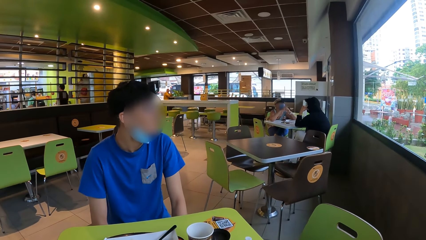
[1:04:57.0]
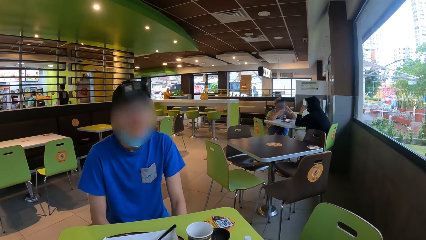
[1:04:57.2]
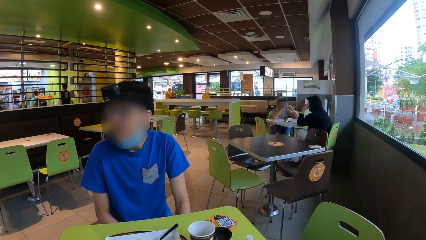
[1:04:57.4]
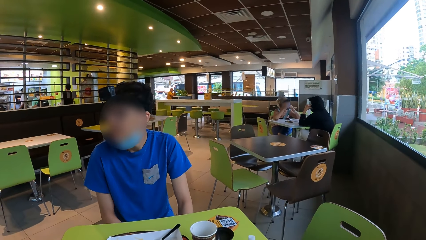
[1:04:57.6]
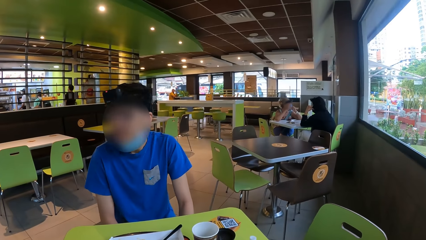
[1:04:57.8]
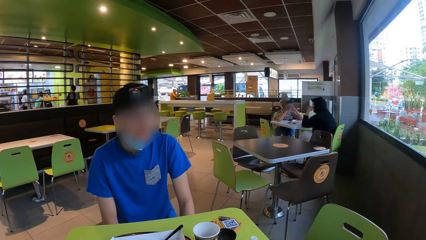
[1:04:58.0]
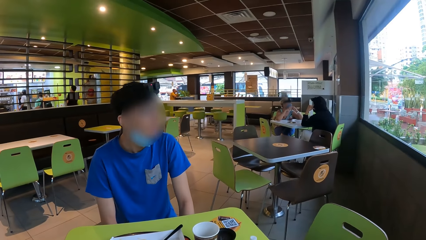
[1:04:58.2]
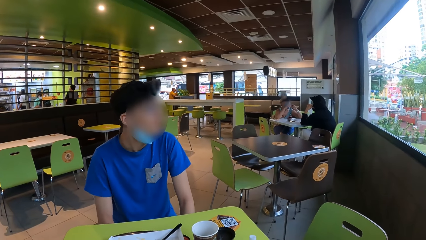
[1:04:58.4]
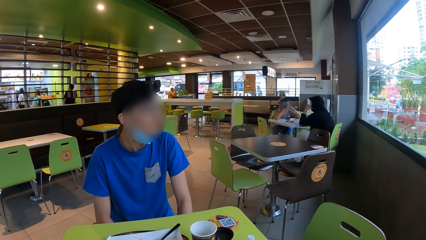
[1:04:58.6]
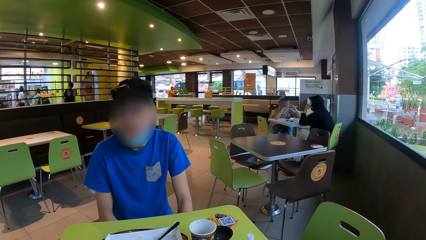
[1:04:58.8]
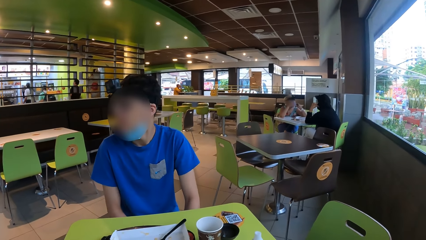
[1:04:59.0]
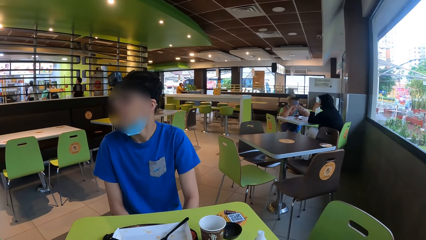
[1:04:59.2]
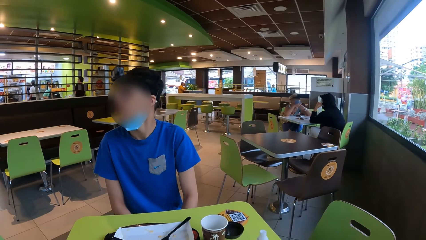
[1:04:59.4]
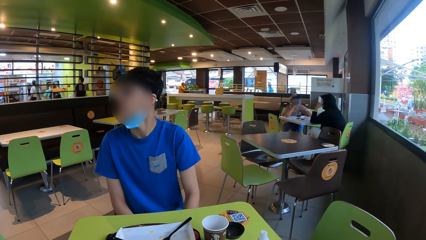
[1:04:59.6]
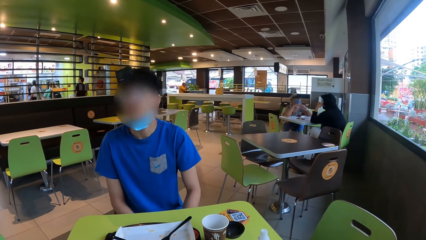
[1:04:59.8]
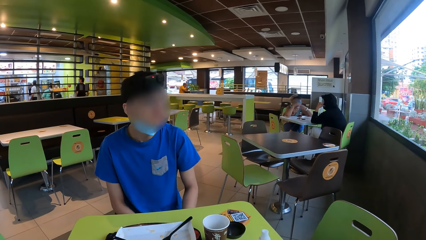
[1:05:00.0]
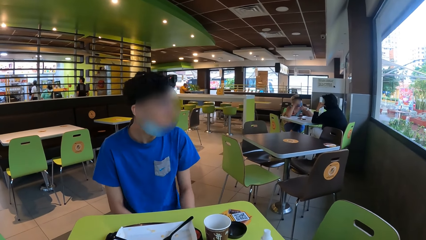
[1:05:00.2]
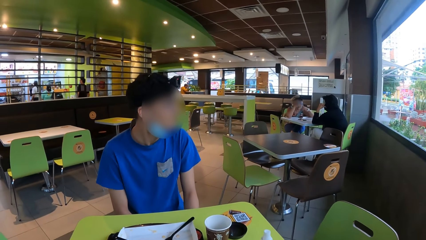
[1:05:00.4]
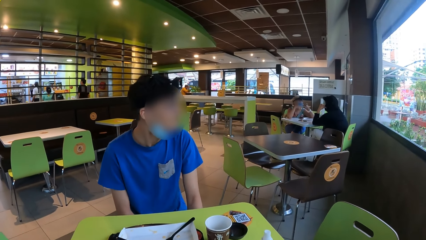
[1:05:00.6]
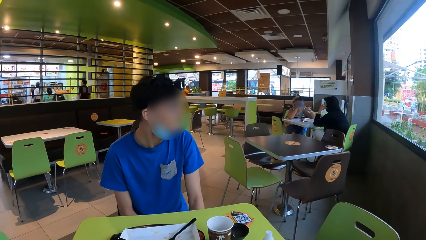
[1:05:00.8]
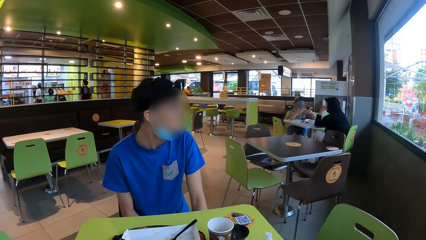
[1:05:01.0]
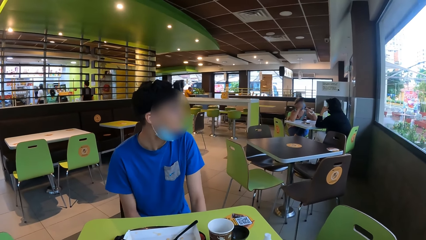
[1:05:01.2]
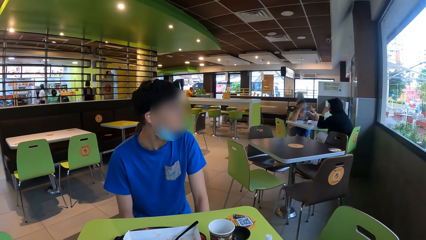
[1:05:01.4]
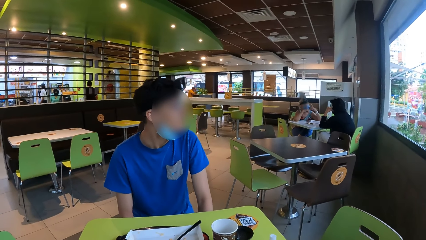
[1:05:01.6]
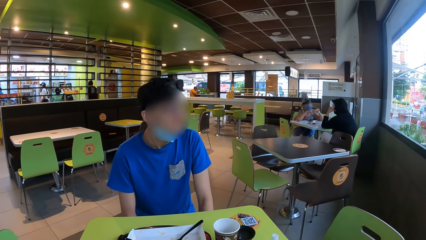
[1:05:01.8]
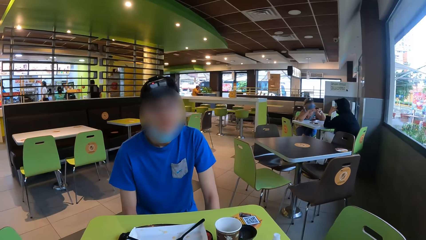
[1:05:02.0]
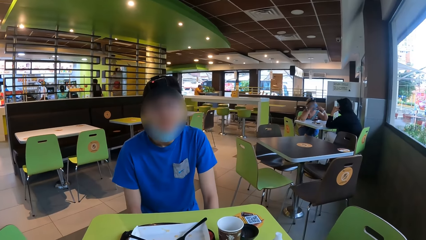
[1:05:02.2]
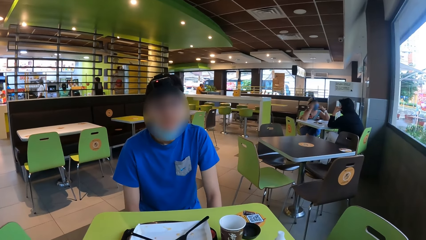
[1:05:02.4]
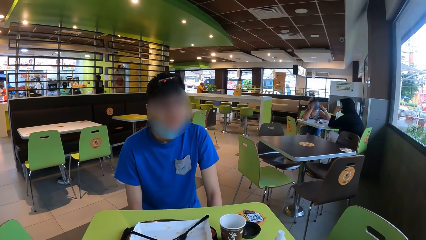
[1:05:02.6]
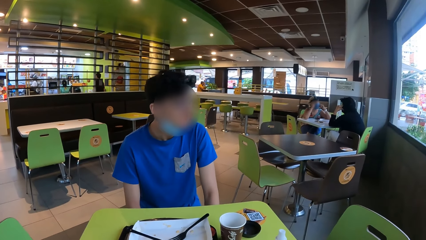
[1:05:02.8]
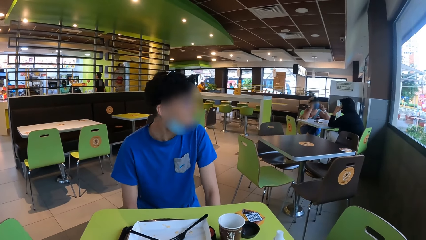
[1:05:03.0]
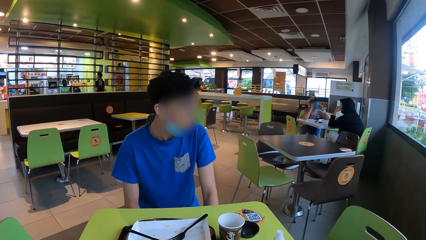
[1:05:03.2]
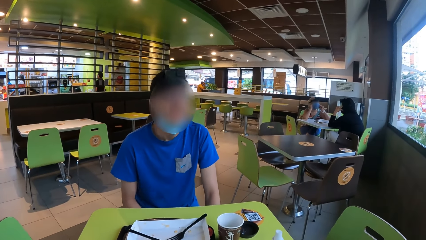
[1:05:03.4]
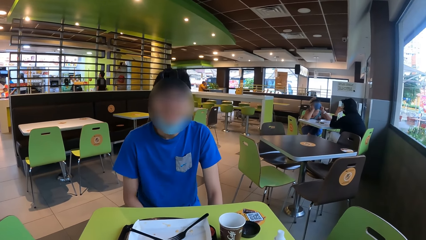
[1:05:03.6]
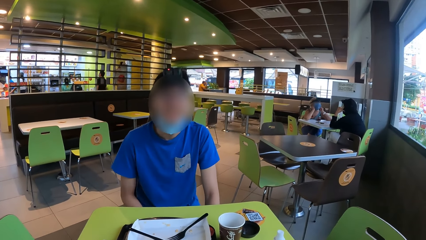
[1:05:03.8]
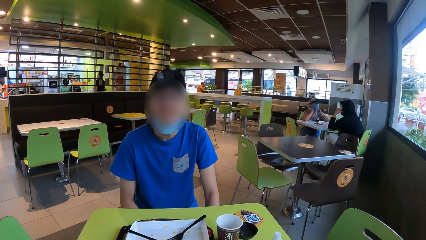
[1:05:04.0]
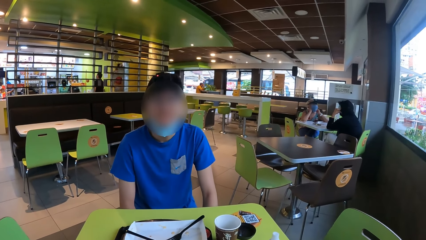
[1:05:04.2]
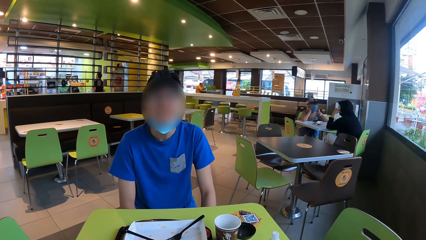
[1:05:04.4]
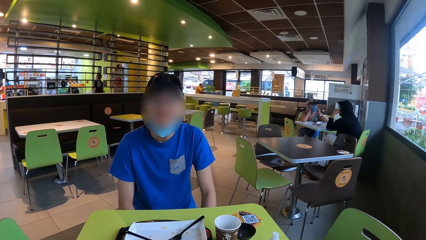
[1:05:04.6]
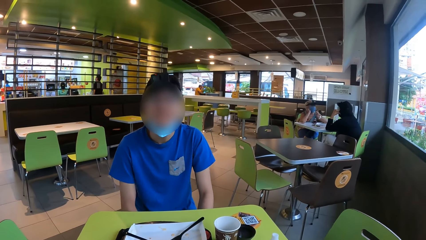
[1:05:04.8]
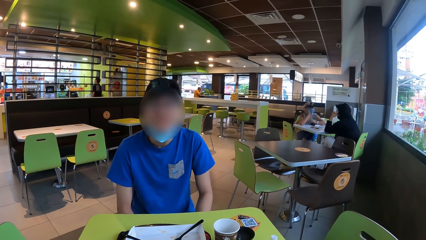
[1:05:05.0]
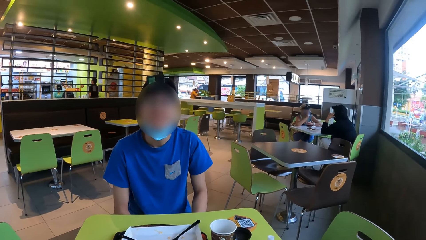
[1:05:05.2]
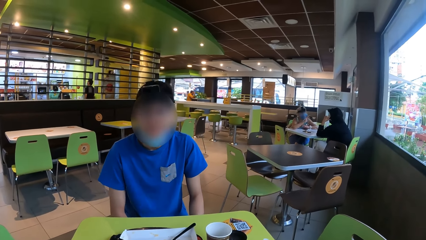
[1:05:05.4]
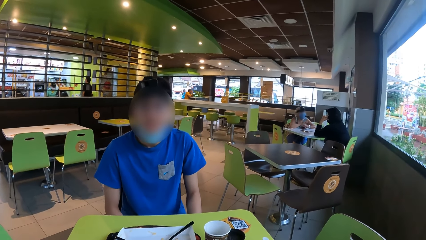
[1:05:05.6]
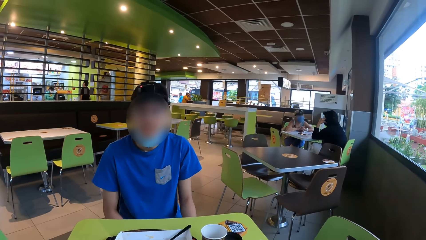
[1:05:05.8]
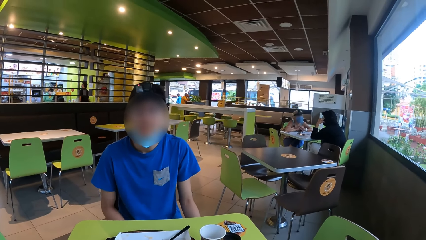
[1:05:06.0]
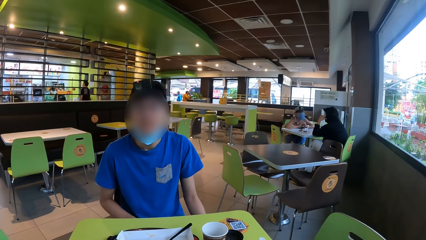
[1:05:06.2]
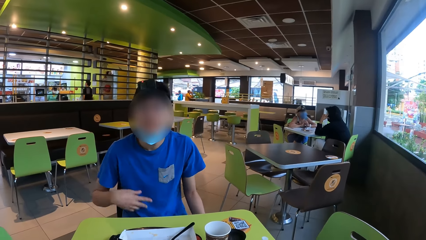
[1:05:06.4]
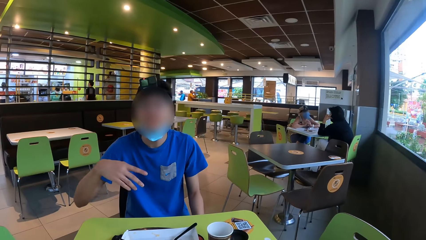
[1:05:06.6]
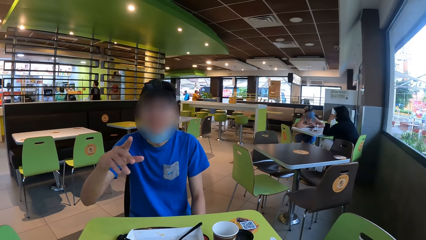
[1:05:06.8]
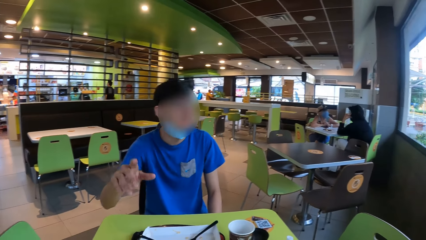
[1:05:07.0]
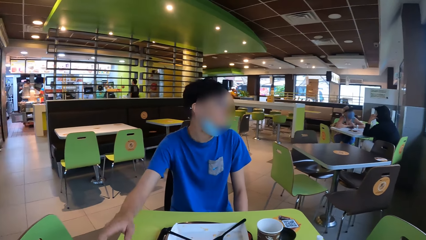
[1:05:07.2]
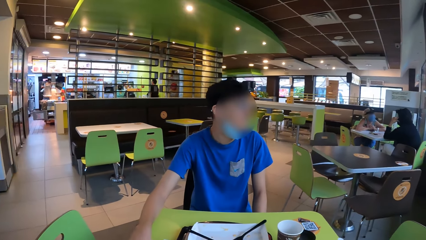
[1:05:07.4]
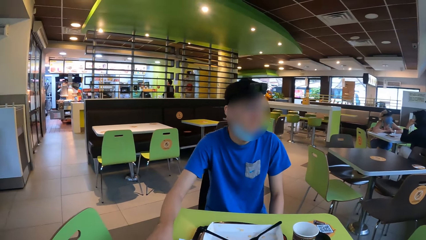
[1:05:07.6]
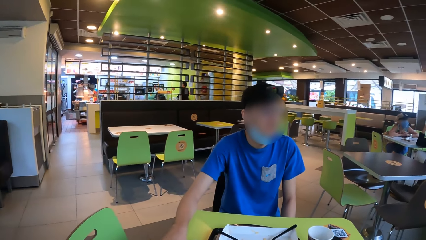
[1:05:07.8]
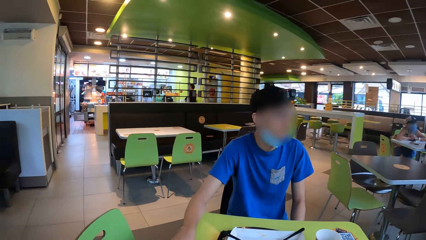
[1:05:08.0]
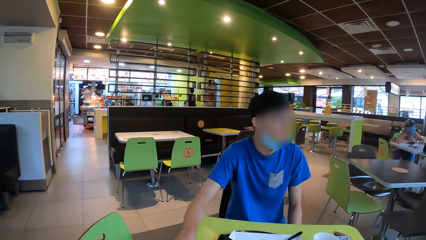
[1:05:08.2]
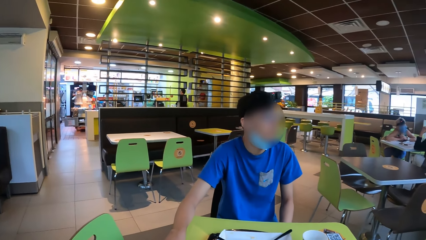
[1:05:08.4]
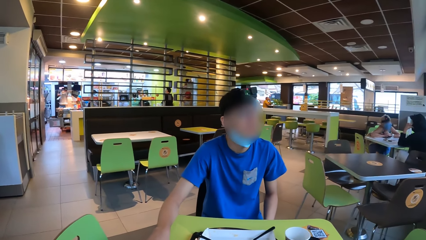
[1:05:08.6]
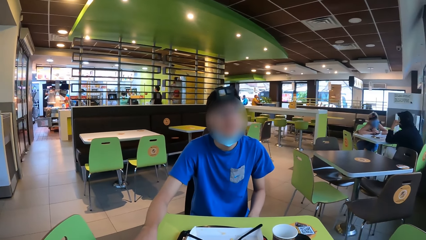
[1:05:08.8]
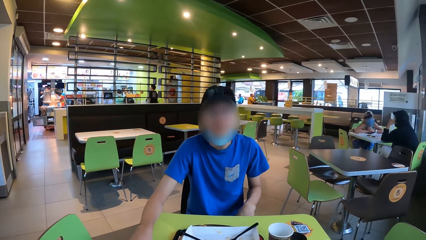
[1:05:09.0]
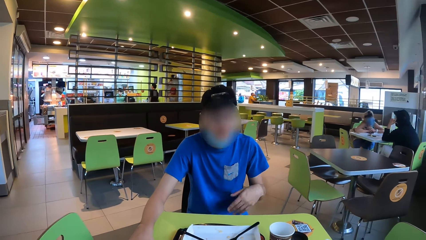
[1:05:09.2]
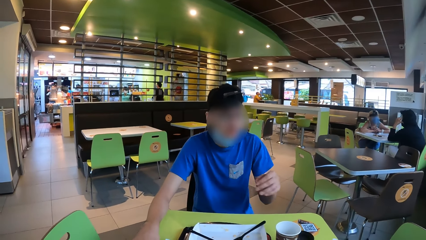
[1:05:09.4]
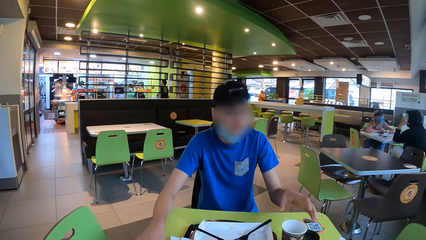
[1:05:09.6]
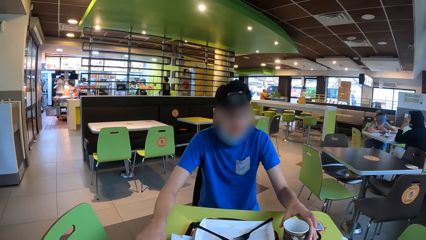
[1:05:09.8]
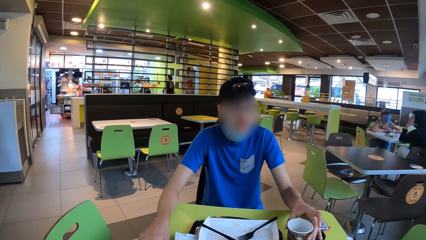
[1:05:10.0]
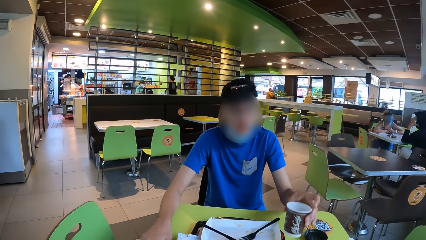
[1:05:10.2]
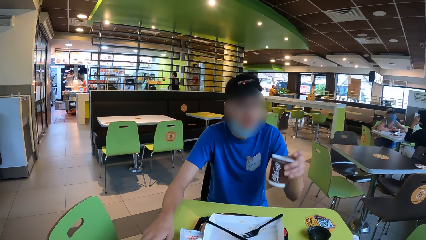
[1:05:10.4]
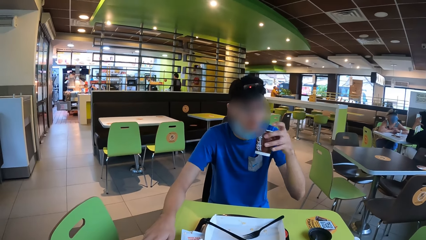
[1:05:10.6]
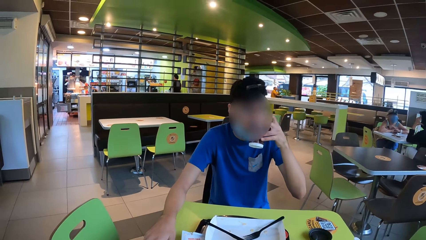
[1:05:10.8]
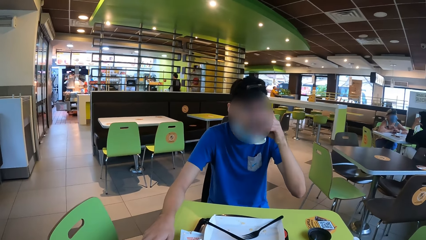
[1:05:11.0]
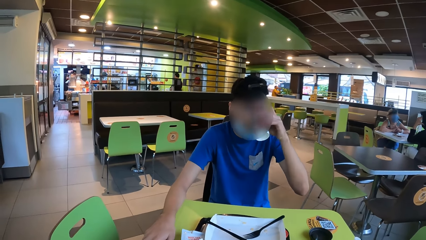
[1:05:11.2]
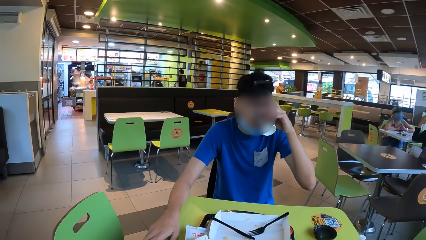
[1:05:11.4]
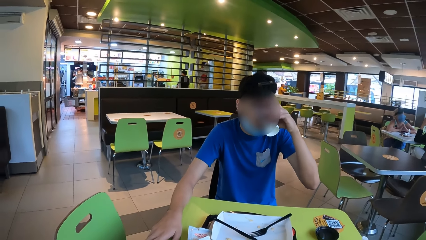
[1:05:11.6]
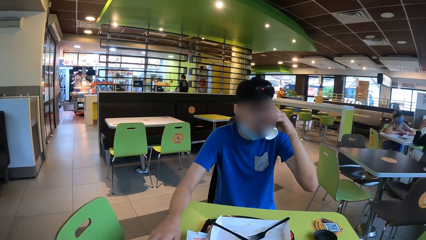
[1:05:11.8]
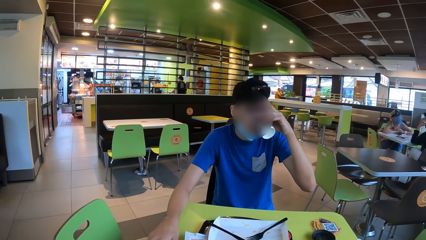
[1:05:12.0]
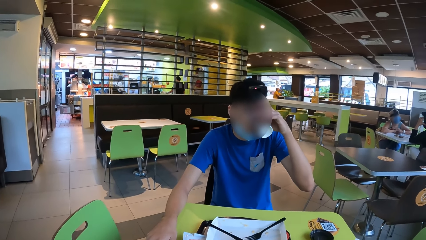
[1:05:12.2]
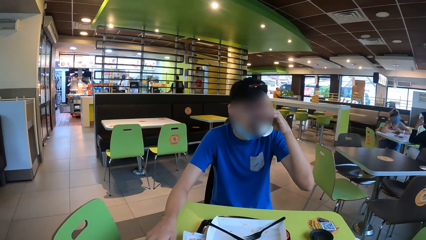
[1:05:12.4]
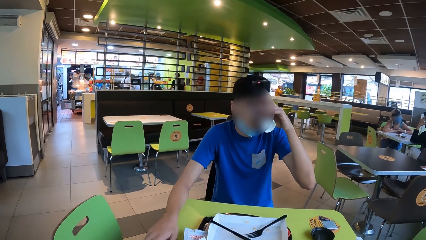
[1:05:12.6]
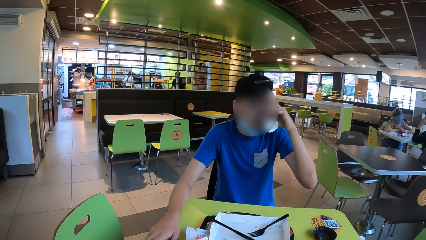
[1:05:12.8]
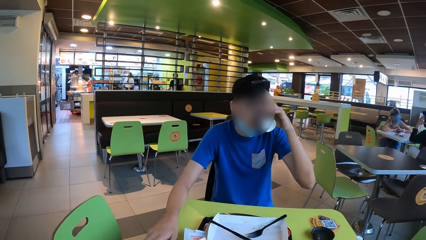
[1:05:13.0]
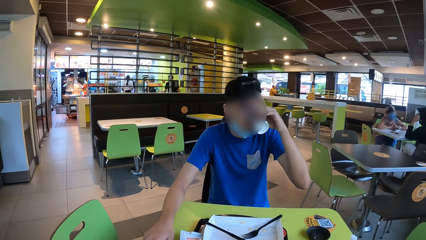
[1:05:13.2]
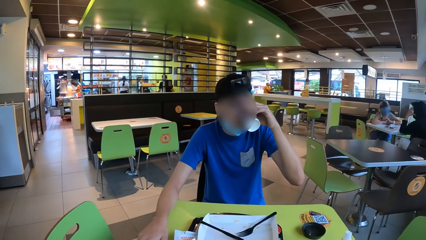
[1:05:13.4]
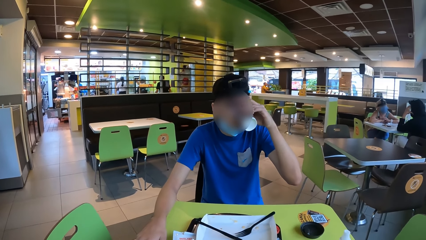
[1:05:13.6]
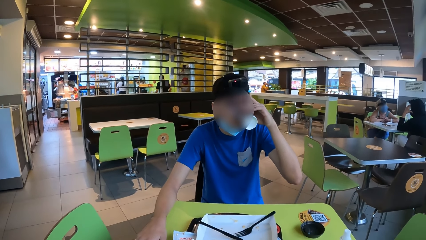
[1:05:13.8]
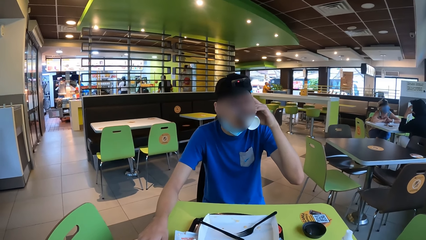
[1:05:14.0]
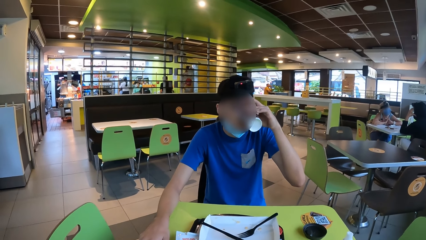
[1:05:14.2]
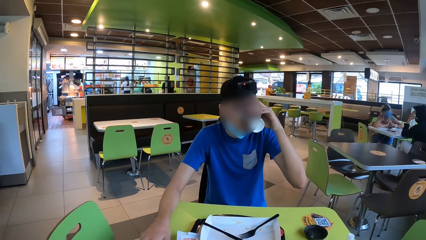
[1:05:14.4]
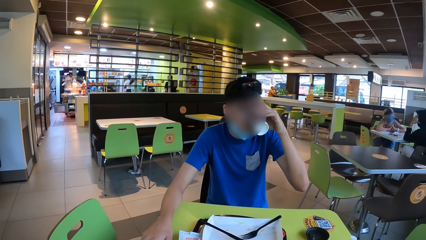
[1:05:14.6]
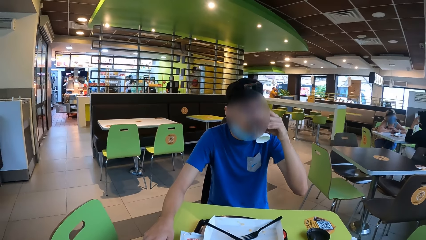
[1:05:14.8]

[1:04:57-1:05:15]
A man looks around. The camera wearer interacts with the man. The man turns the head. The camera wearer interacts with the man again. The man nods the head, moves the right hand and places a hand on the table. The camera wearer interacts with the man. The man holds the table with both hands. The camera wearer interacts with the man. The man picks up a cup of coffee or paper cup on the table with his left hand and drinks from the paper cup. The camera wearer interacts with the man.
